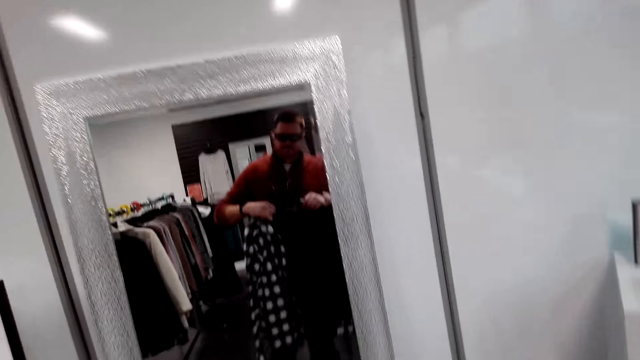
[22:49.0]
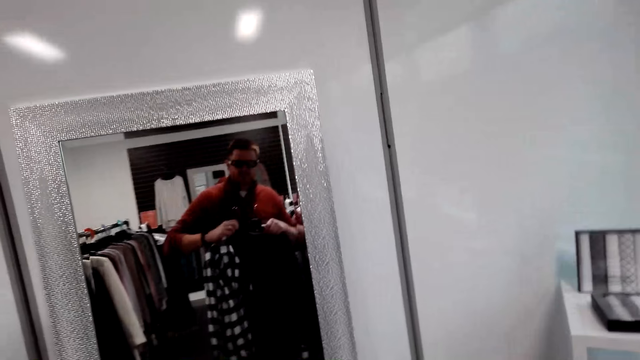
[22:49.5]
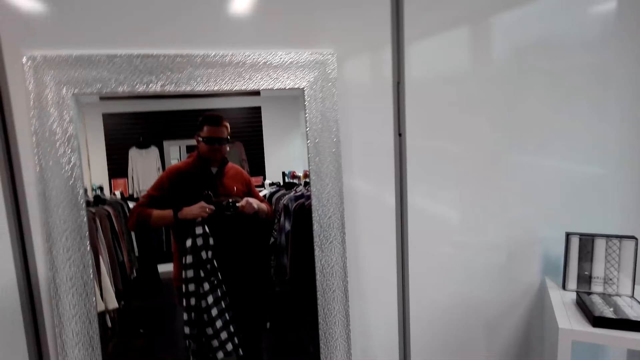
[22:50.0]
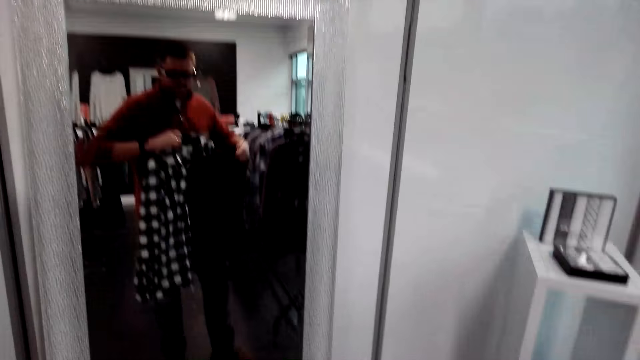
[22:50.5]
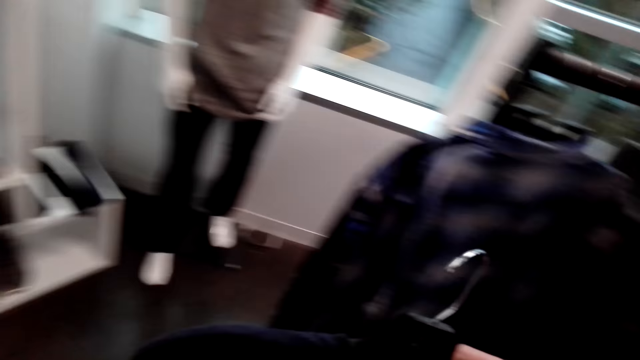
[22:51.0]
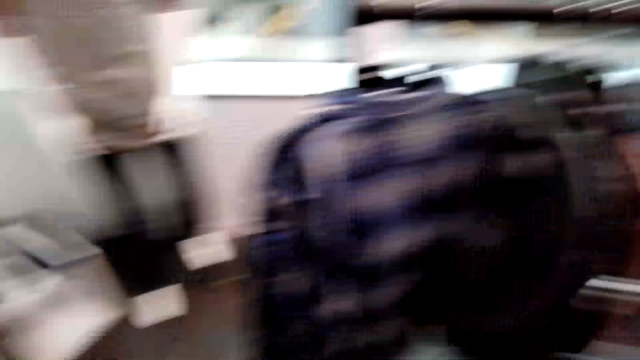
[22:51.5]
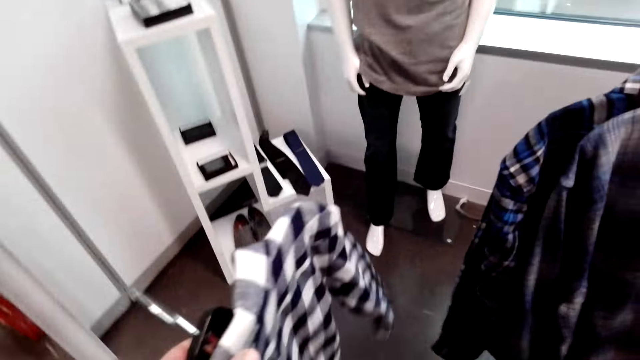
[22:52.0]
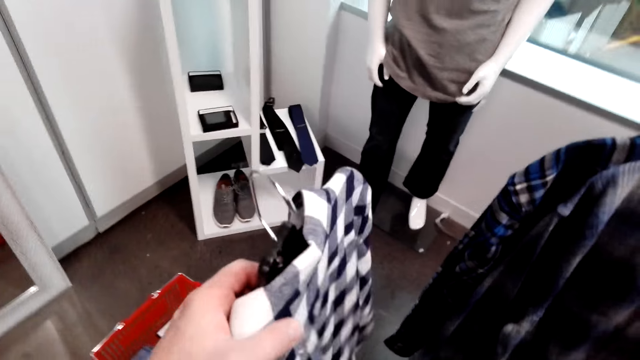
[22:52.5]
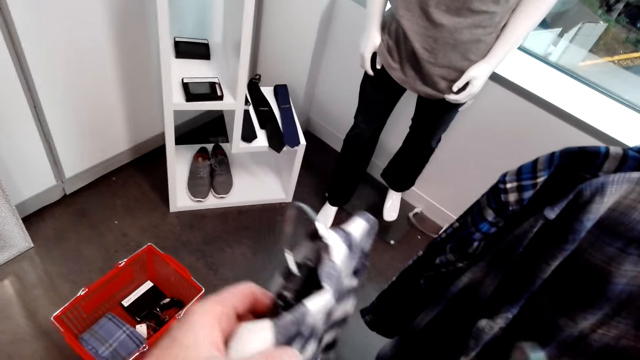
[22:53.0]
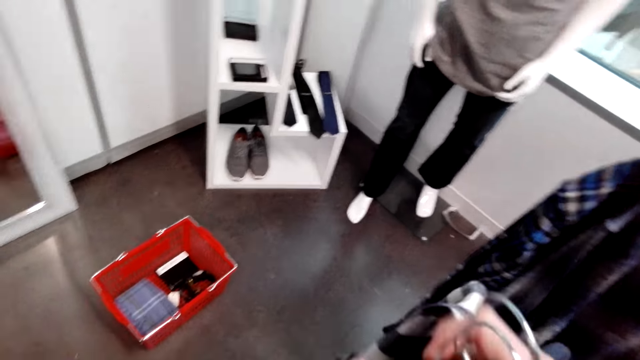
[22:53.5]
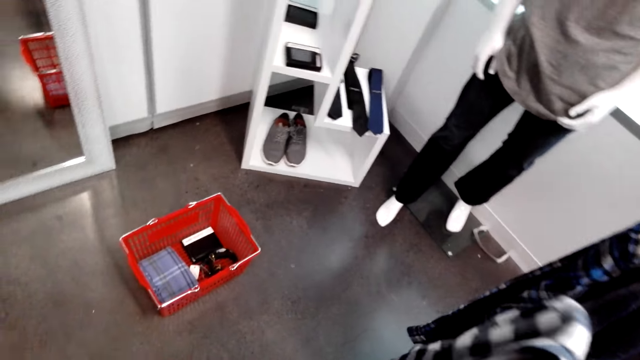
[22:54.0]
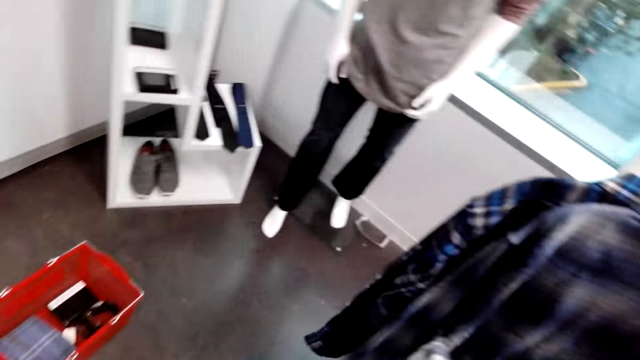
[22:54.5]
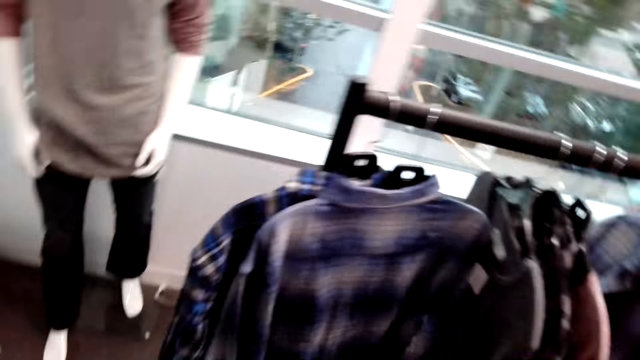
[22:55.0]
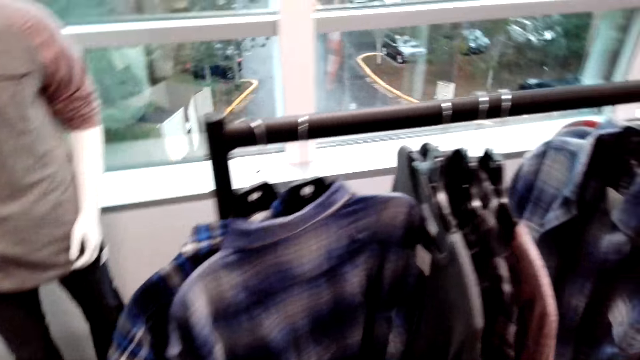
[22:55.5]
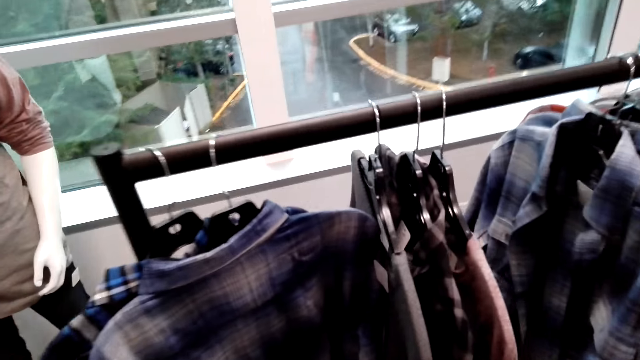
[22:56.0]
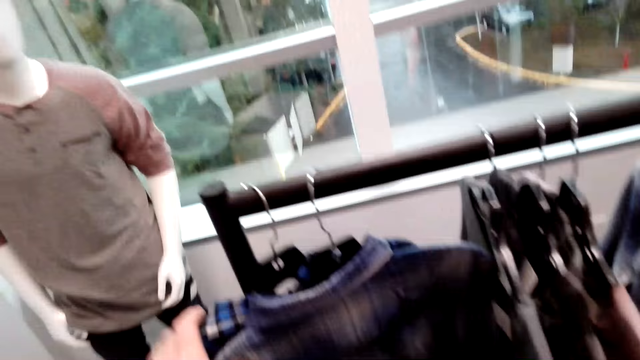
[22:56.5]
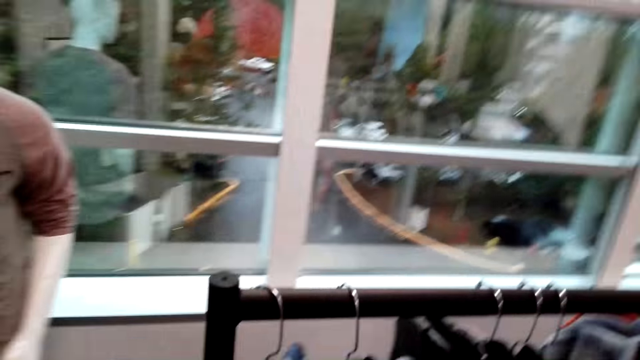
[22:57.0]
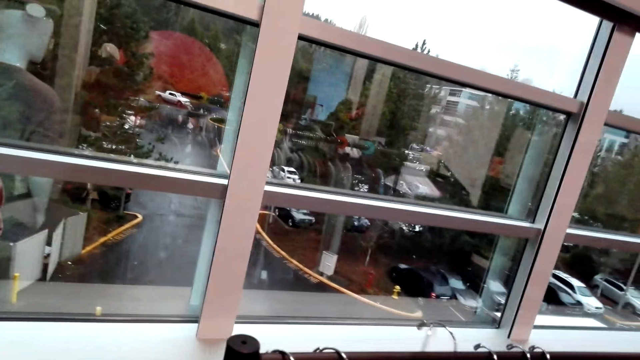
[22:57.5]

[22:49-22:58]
The camera wearer looks around.

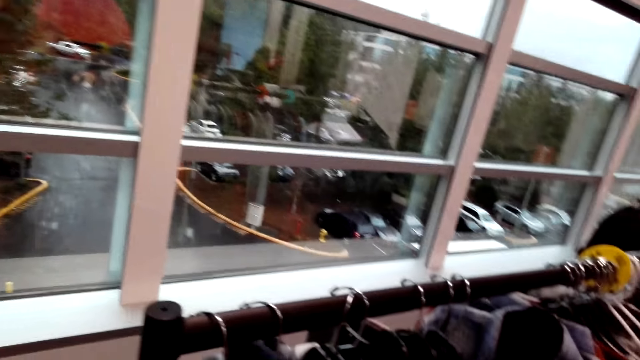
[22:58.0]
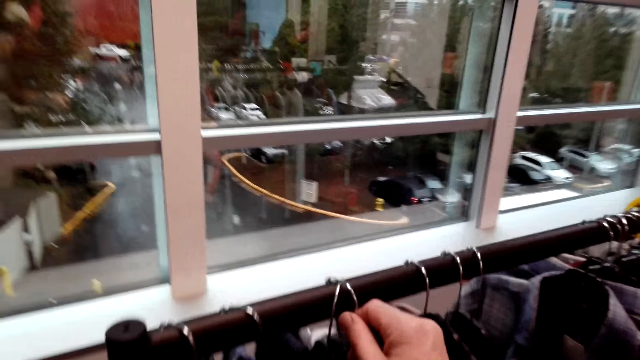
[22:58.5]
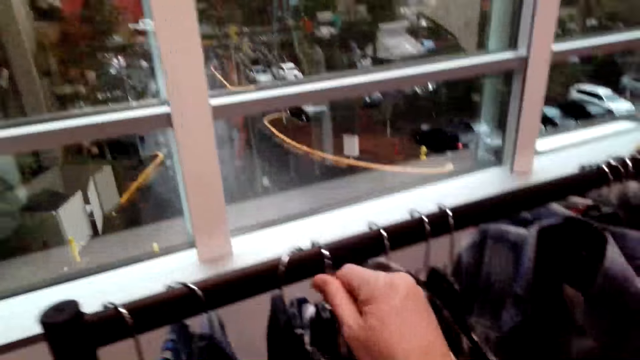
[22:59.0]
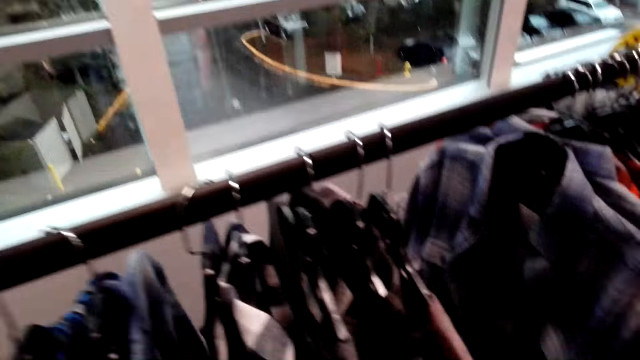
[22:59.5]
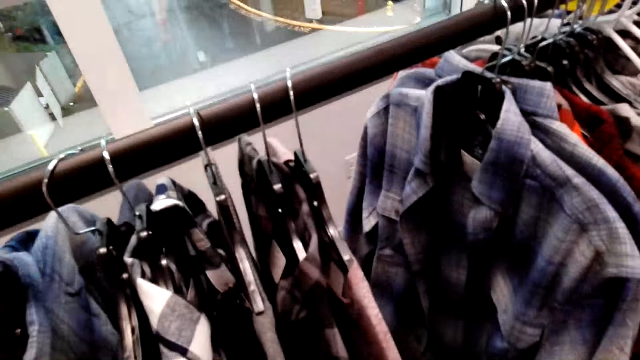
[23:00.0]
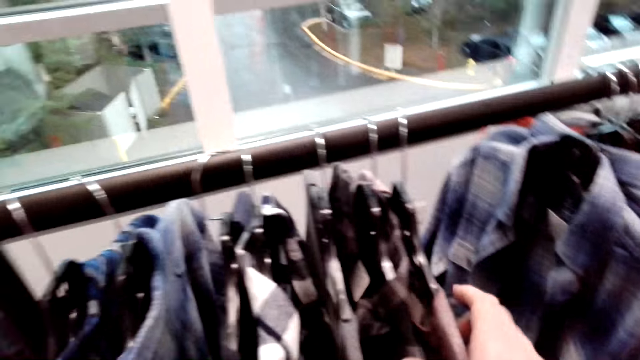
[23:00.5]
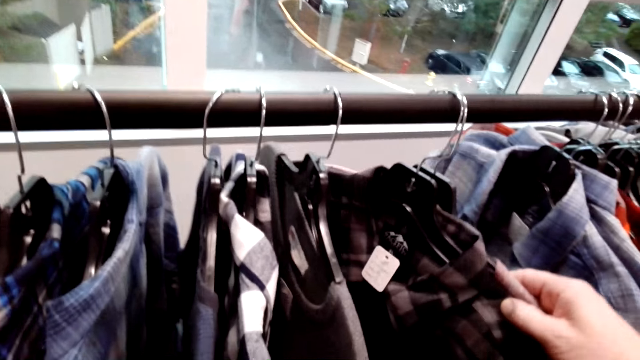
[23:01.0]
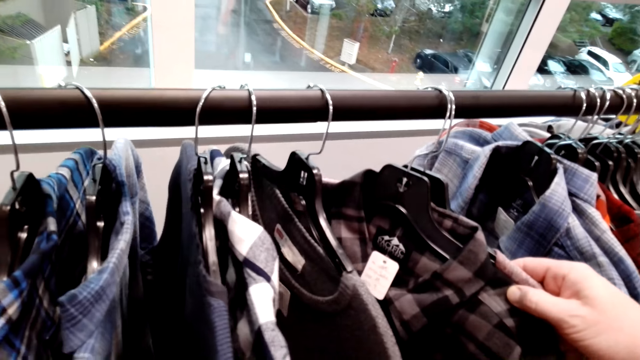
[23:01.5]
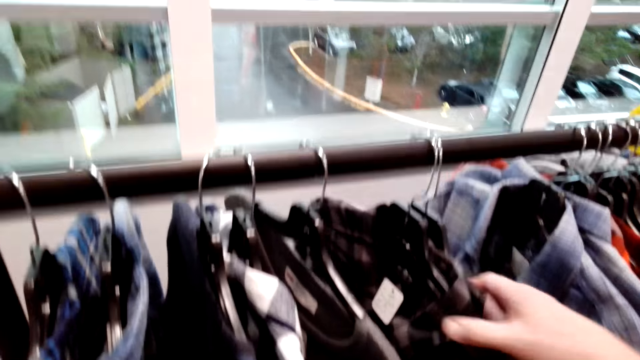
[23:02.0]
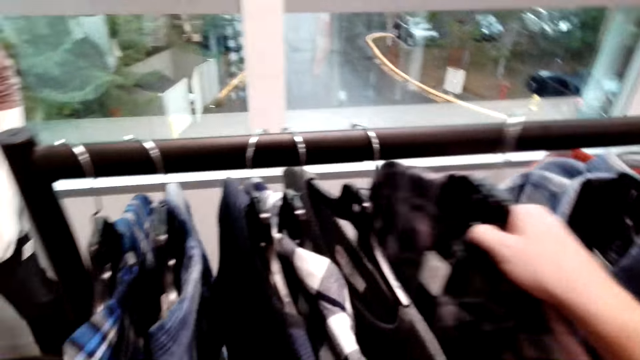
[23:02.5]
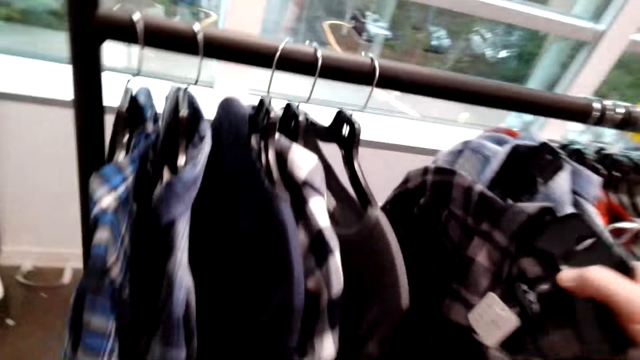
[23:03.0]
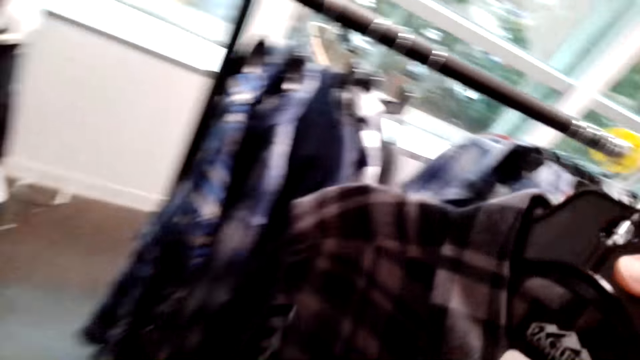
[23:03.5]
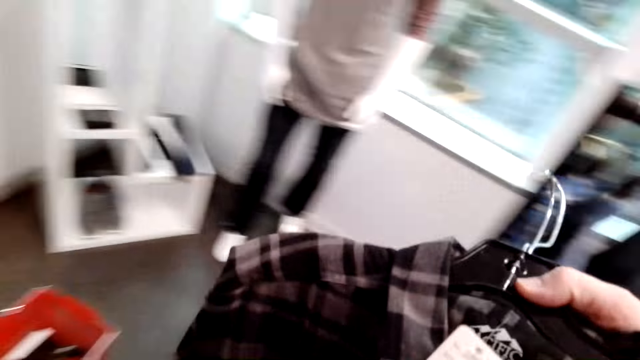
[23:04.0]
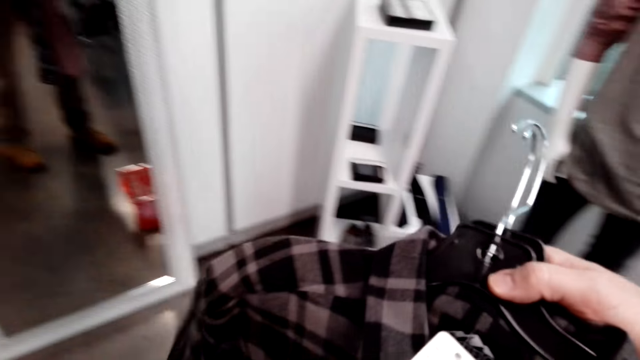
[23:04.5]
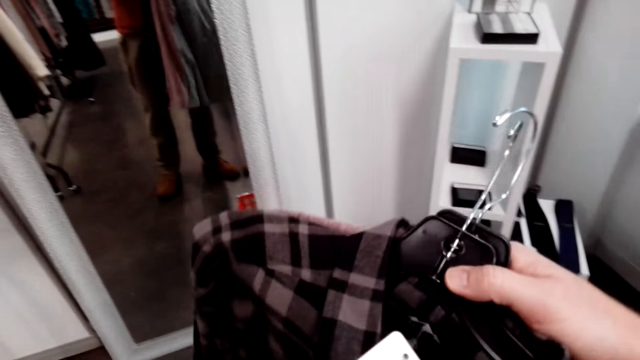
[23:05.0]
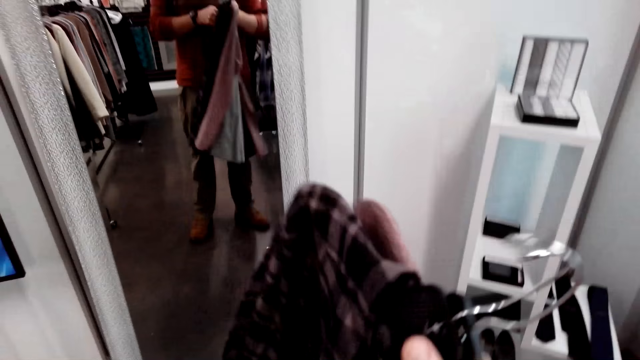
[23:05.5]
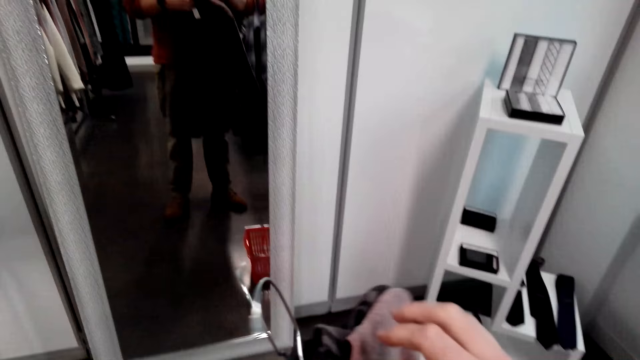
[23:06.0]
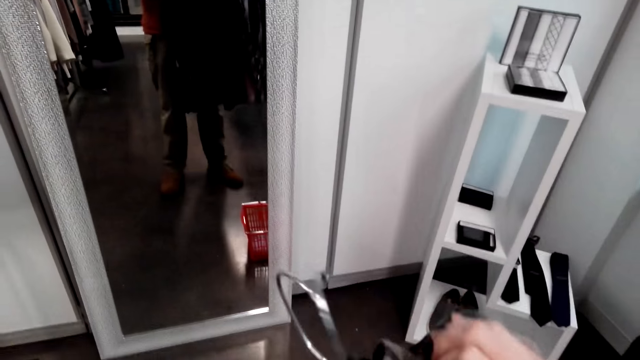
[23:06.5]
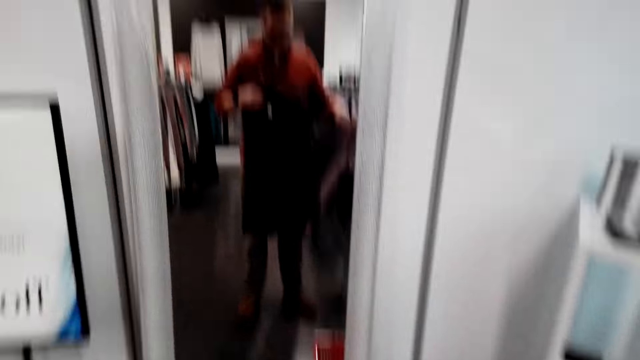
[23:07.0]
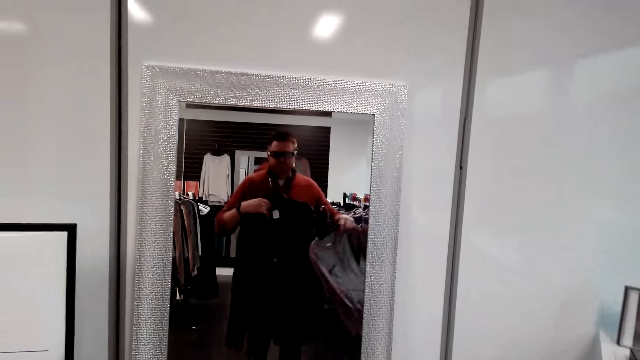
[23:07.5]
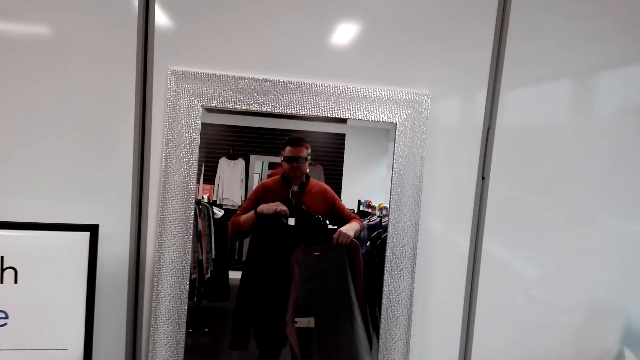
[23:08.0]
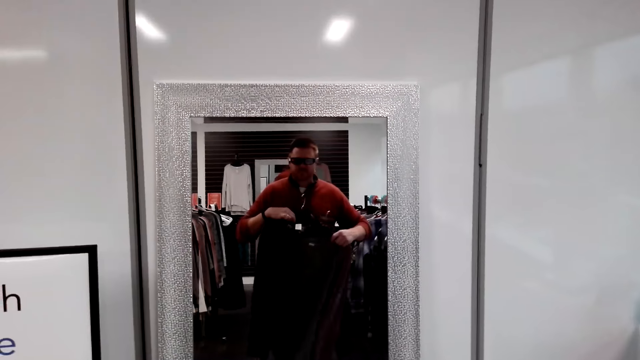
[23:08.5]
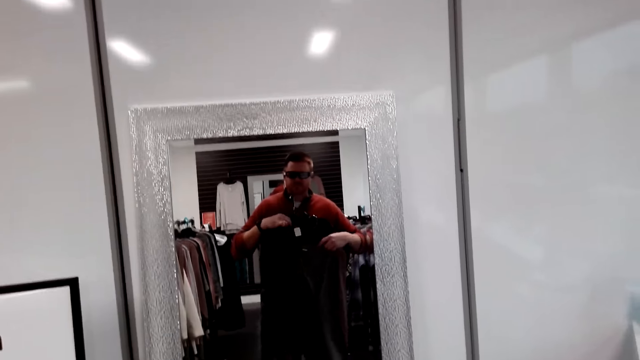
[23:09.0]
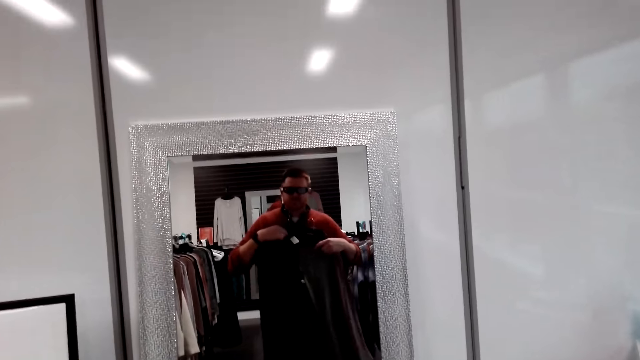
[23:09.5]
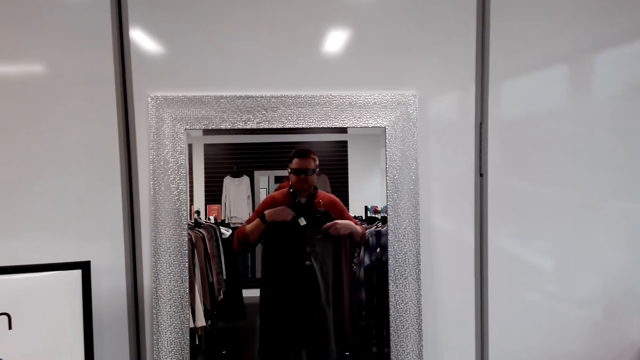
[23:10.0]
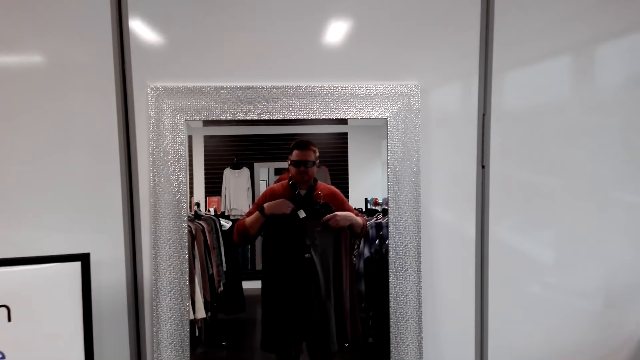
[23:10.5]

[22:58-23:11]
The camera wearer returns the shirt on the cloth rack. He looks at the shirt. He selects the shirts from the cloth rack. He picks the shirt from the cloth rack. He makes a step. He looks at himself in the mirror. He stares at the shirt on the mirror.
